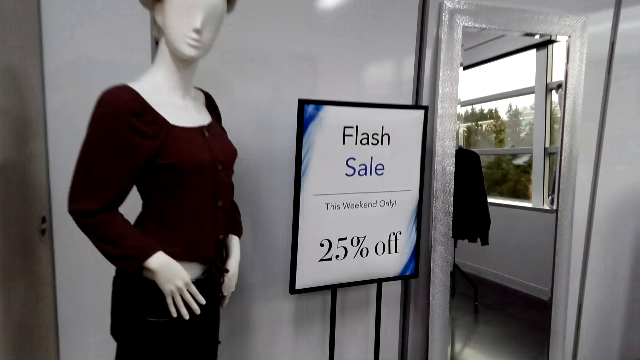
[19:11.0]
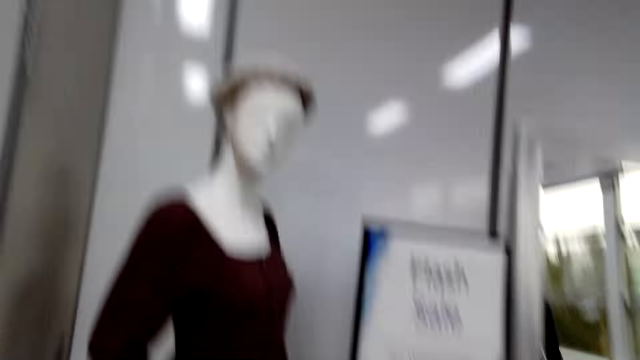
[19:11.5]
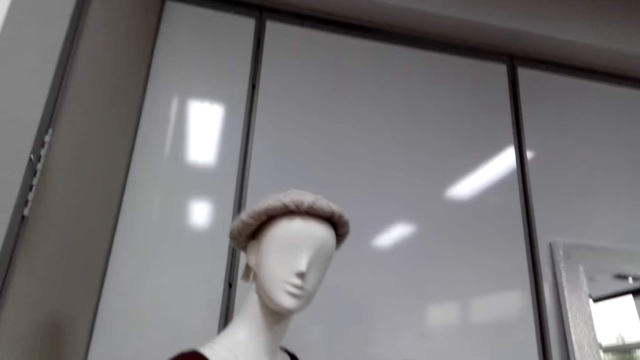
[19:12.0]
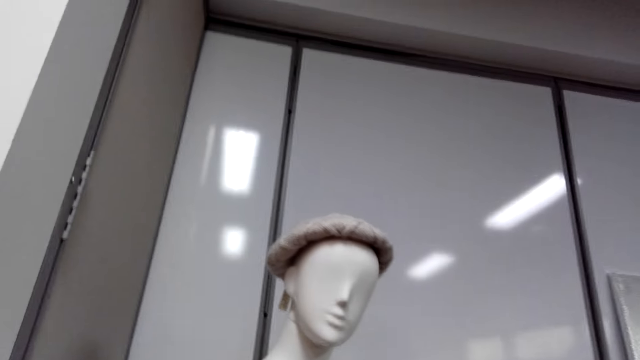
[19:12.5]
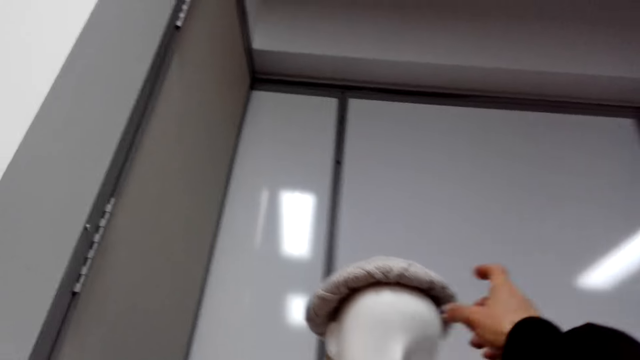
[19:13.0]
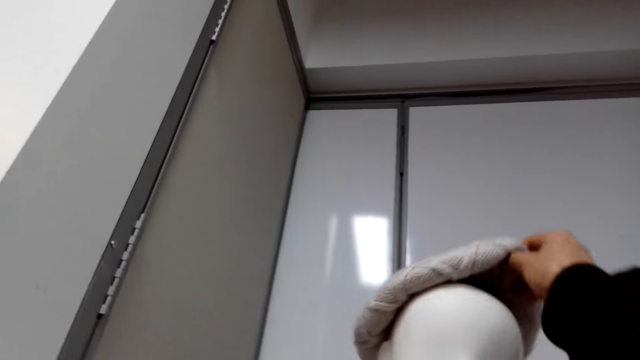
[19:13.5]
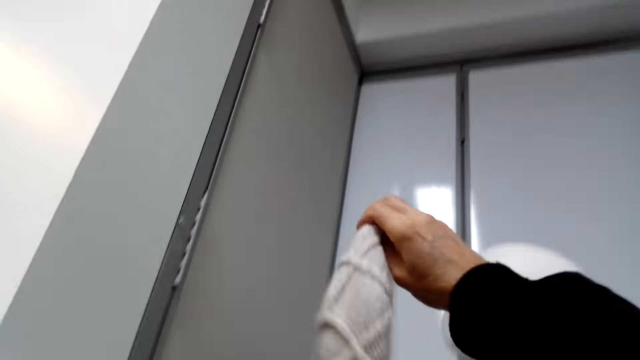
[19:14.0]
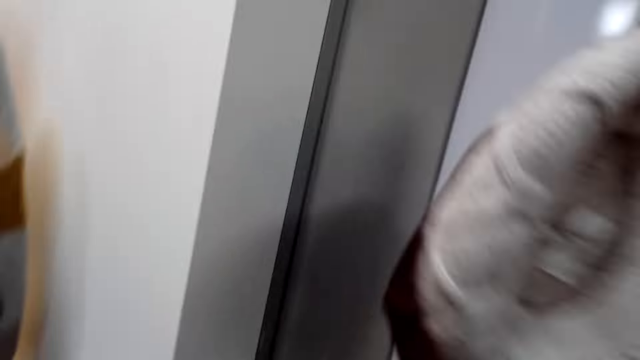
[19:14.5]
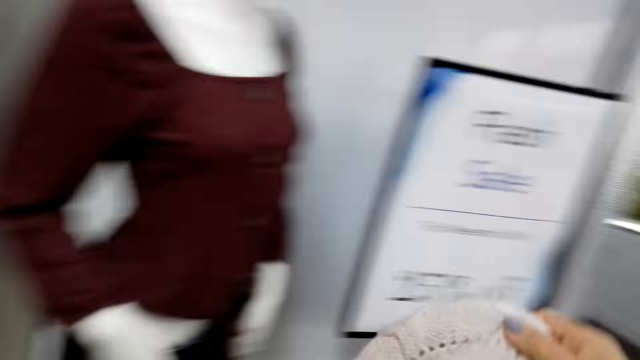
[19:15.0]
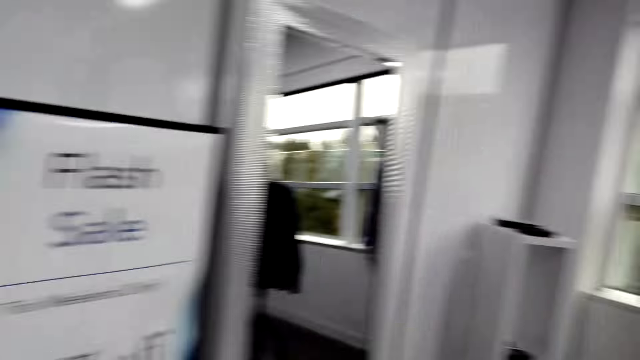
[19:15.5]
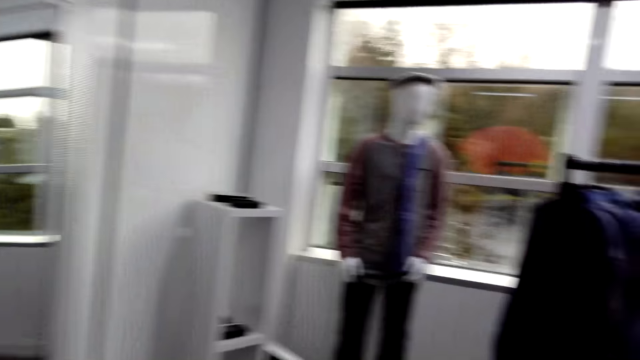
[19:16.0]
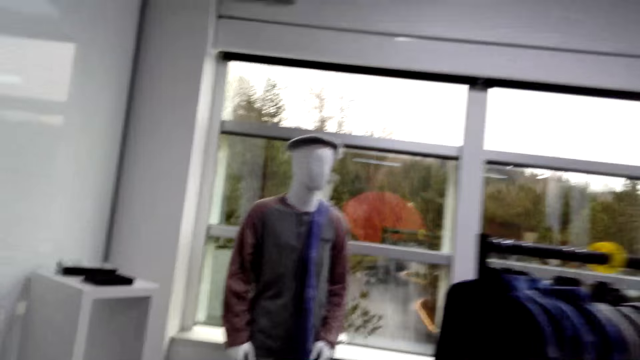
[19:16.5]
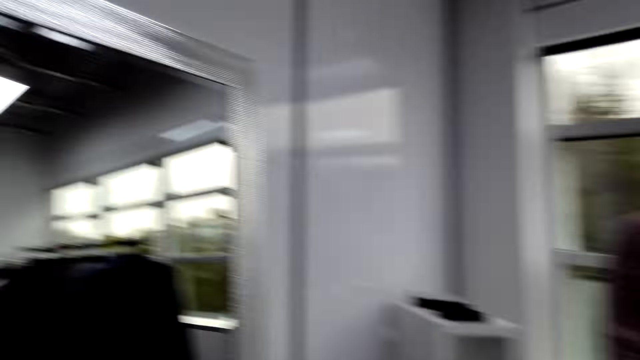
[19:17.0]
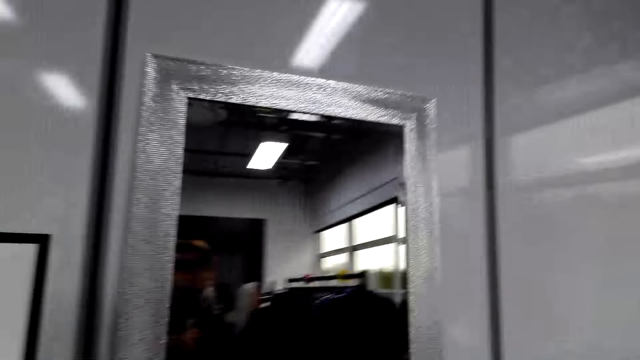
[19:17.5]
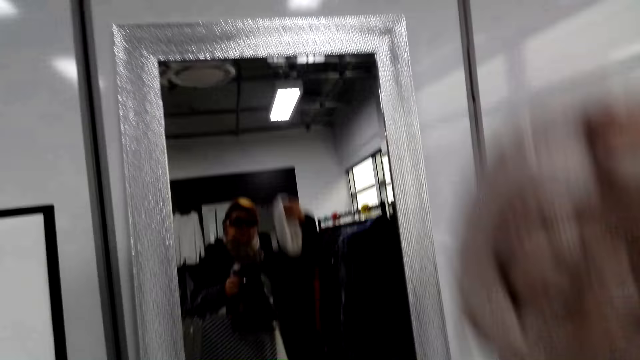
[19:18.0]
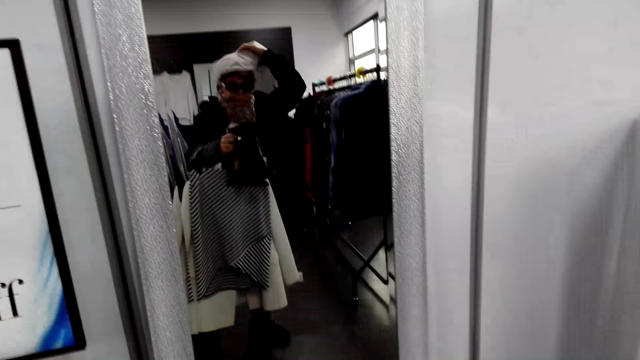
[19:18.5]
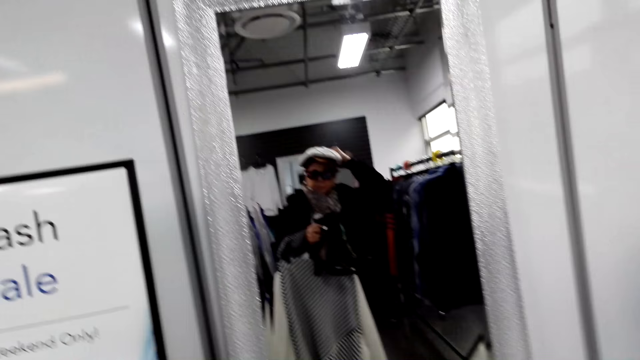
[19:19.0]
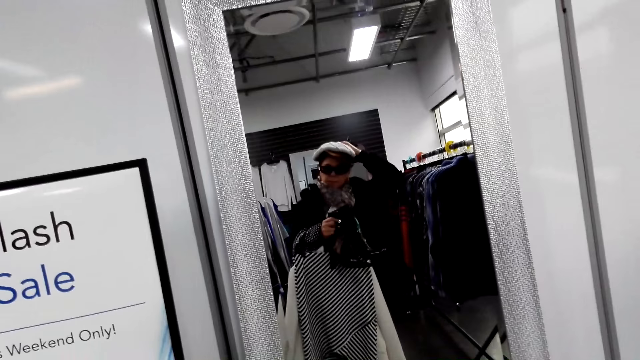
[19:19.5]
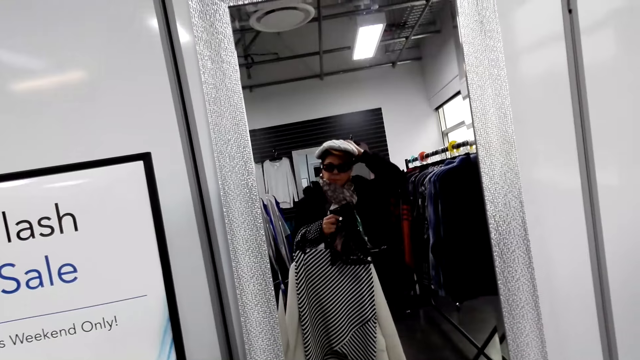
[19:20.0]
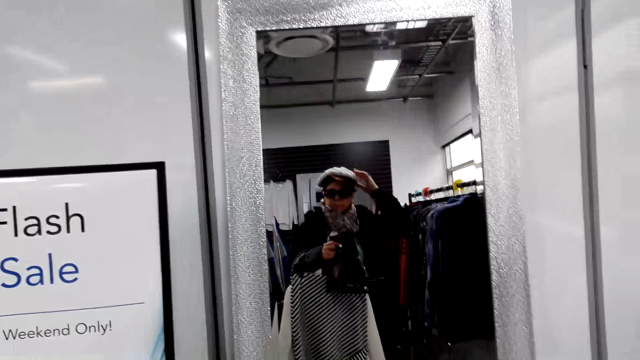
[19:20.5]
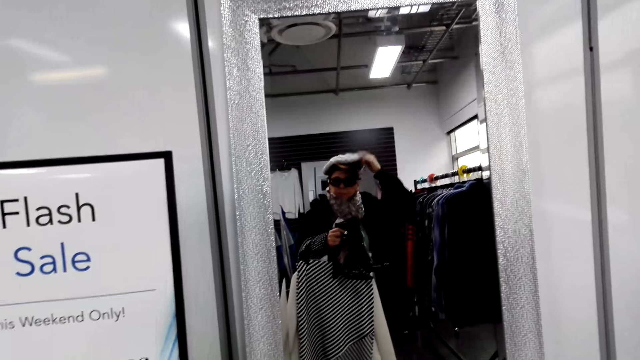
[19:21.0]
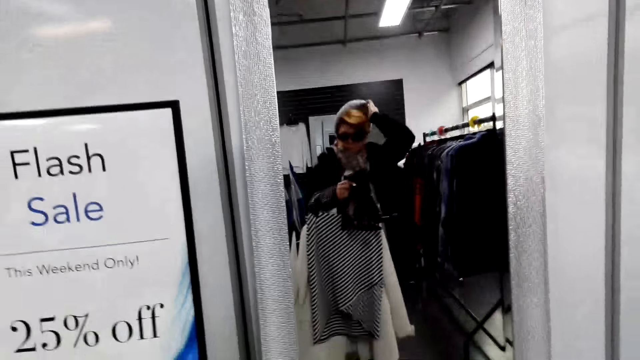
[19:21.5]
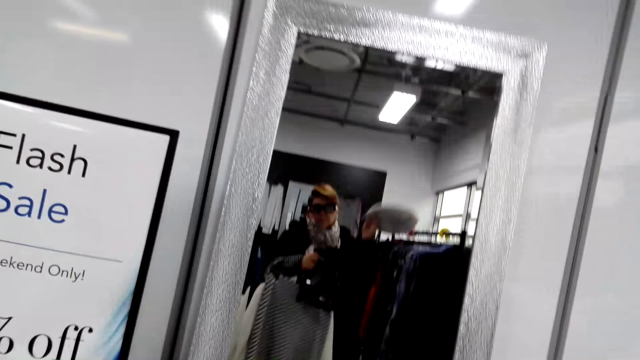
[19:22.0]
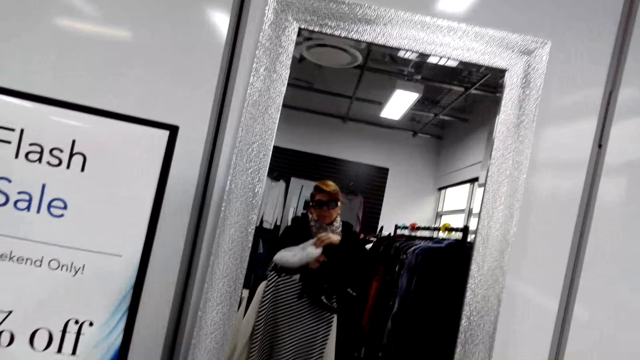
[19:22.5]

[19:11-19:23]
The camera wearer picks up the ski cap on the dummy head. They walk on the floor. They try it on the mirror. They look at the mirror.

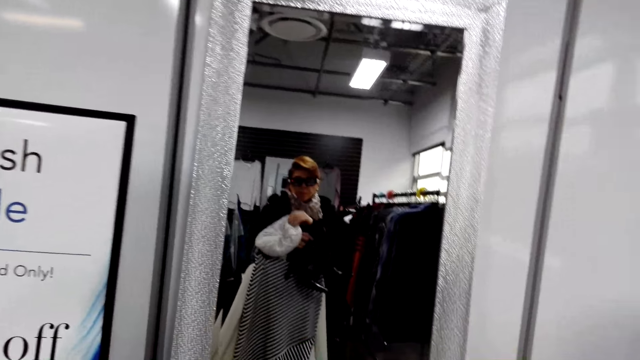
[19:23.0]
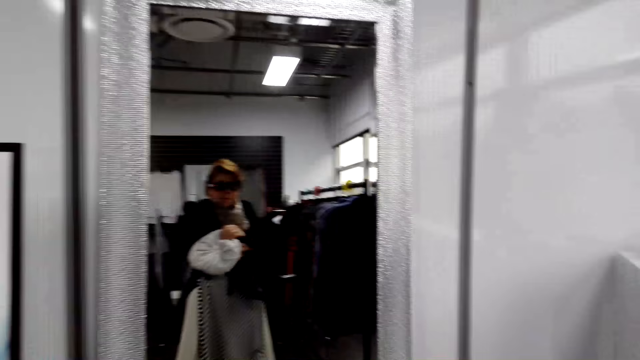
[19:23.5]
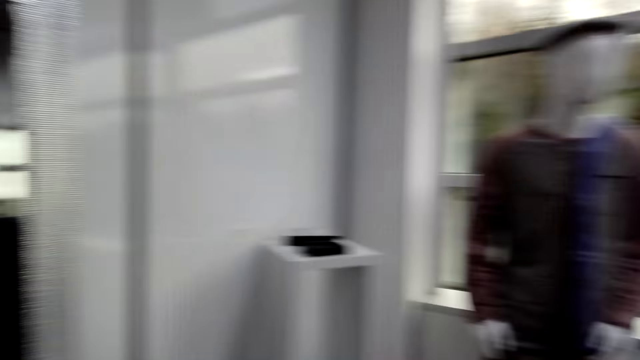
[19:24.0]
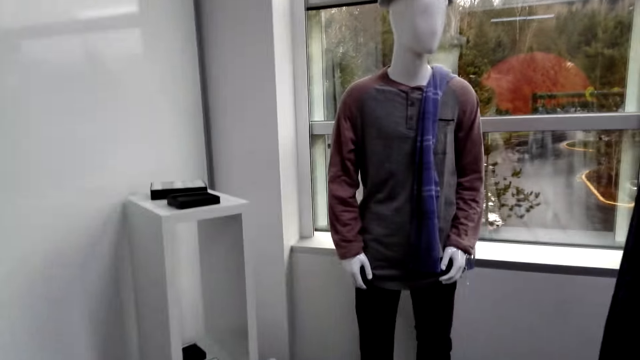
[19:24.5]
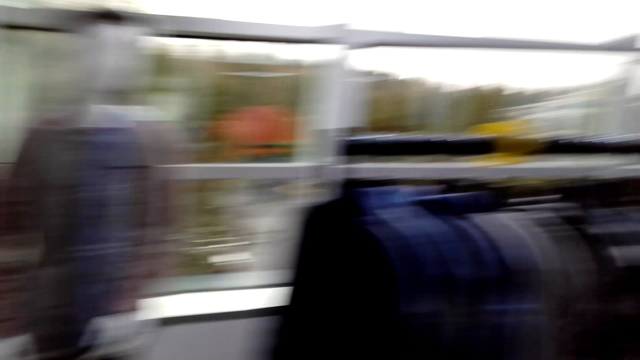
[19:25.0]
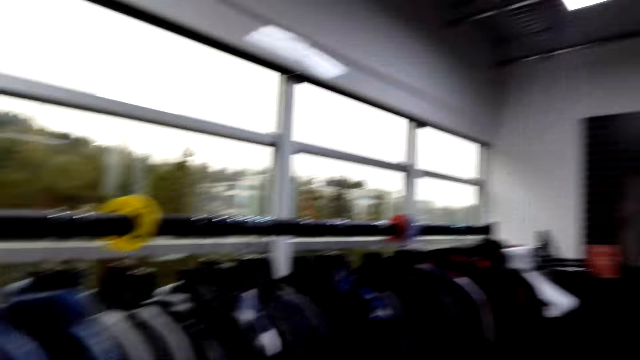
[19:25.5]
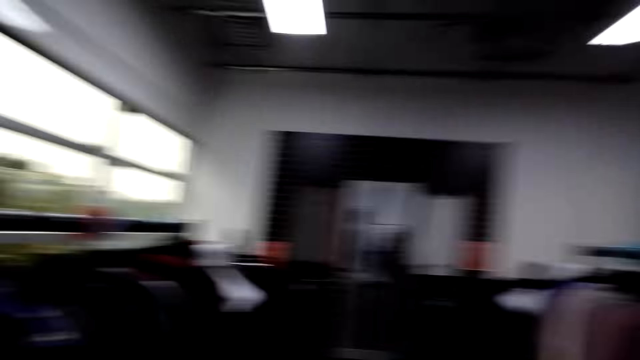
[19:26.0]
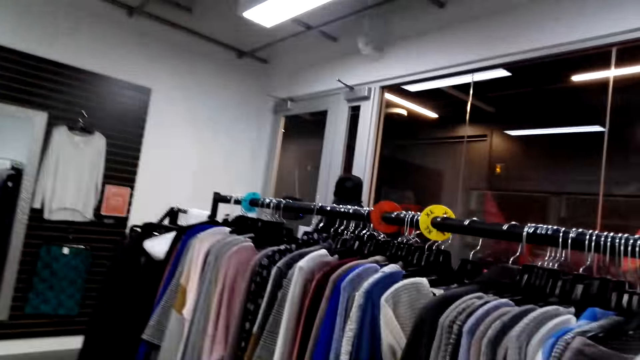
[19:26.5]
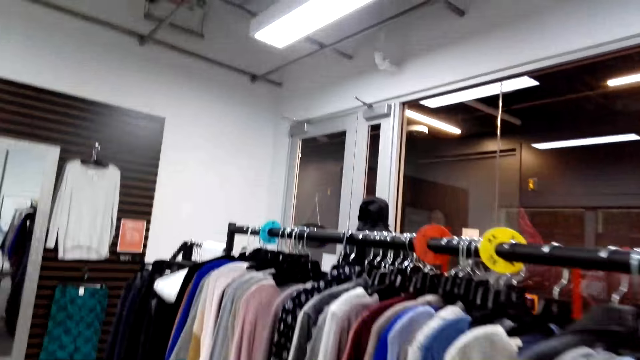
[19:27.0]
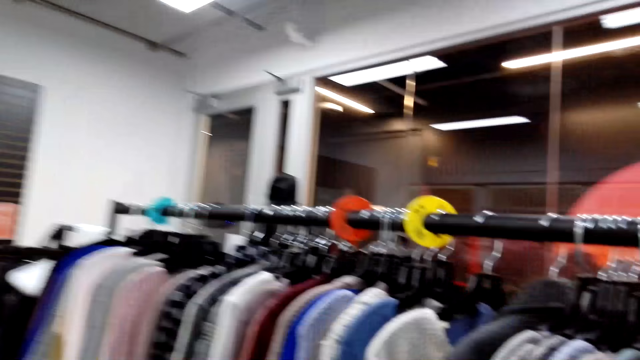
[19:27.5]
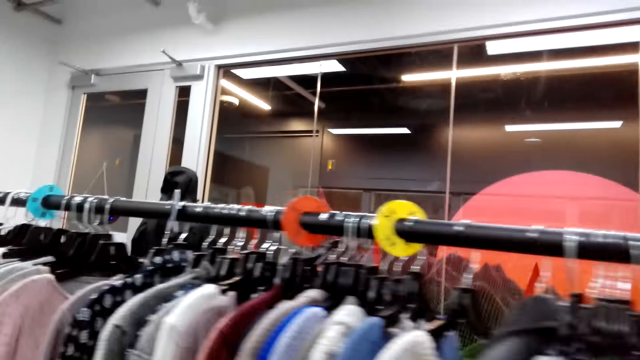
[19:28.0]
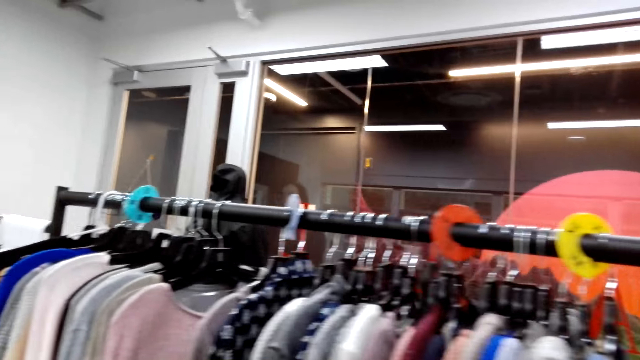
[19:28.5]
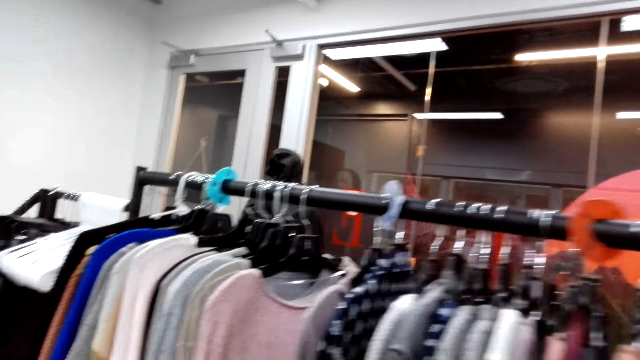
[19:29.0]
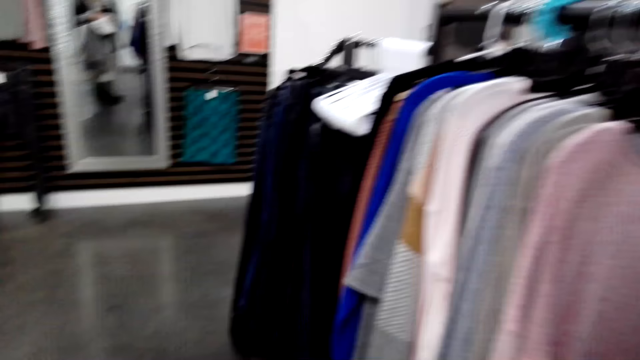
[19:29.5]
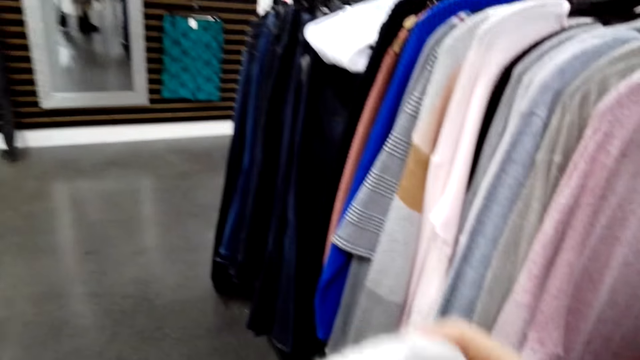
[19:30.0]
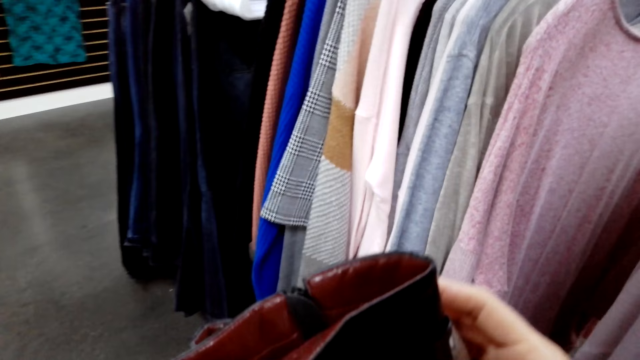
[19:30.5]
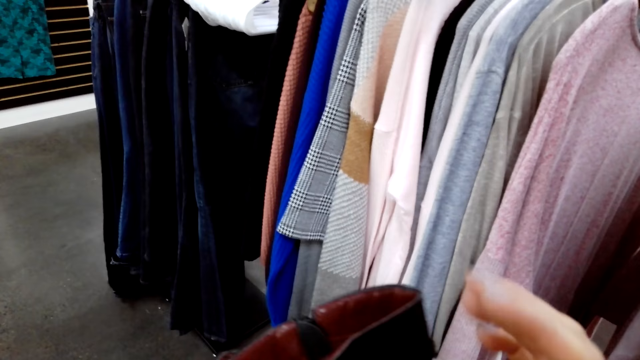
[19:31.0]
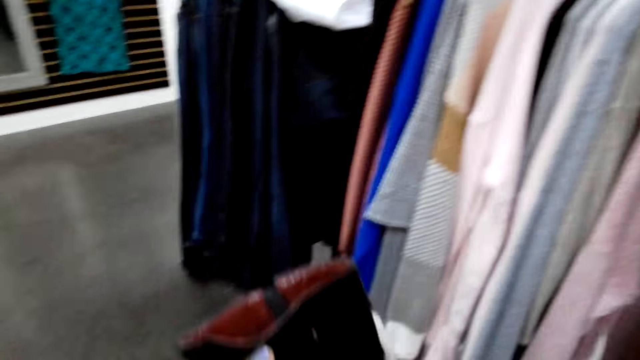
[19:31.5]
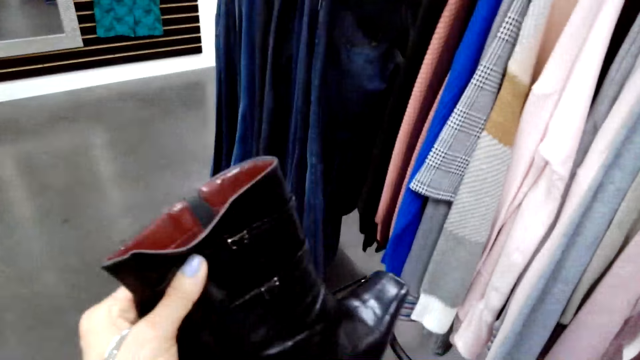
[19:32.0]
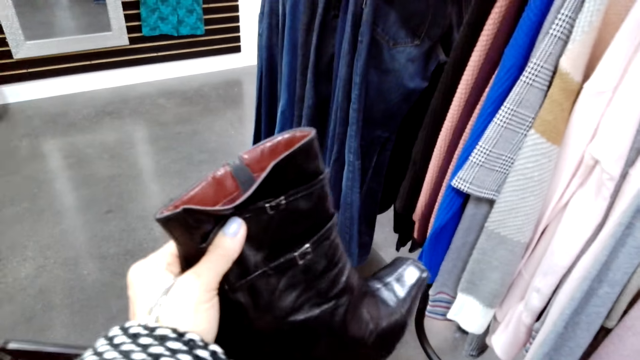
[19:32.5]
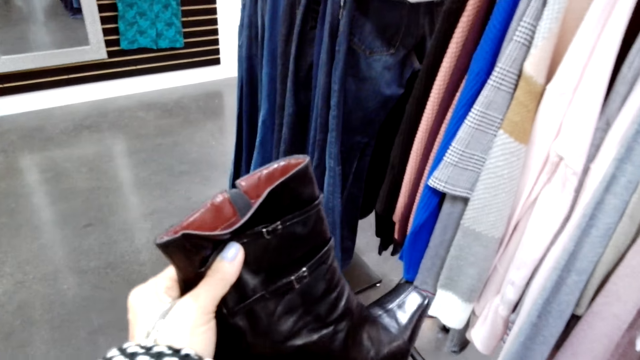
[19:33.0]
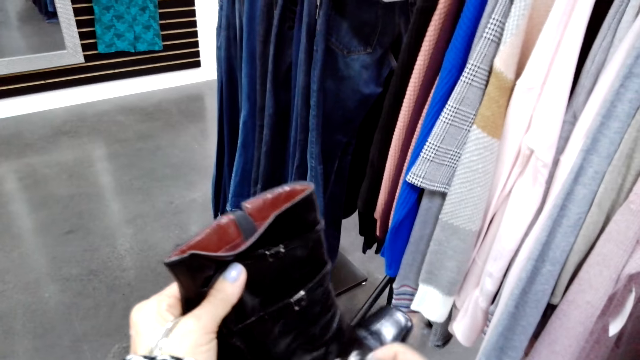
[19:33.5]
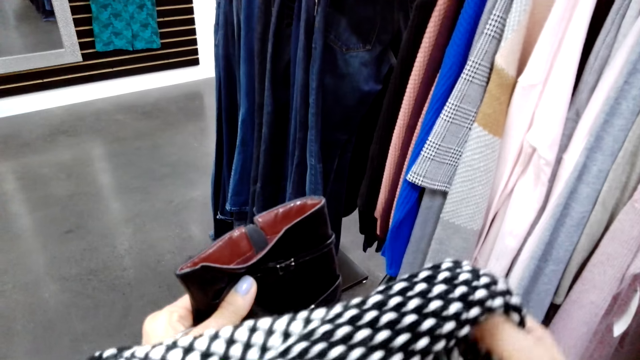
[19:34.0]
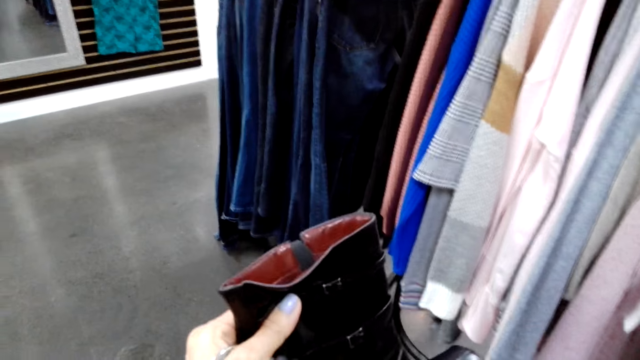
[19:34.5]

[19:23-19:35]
The camera wearer walks on the floor. She looks around. She looks at the boots. She holds the boots with her left hand.
